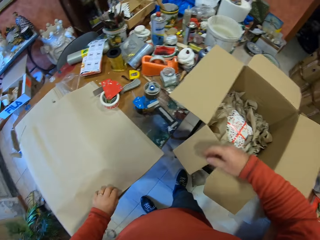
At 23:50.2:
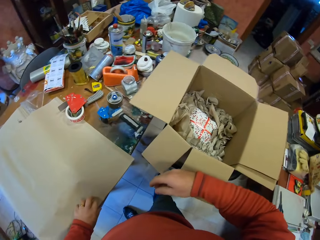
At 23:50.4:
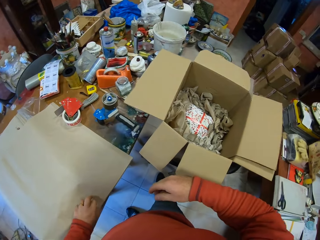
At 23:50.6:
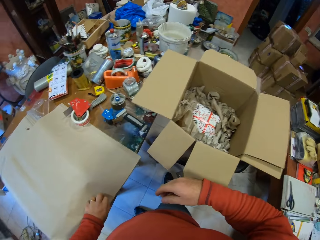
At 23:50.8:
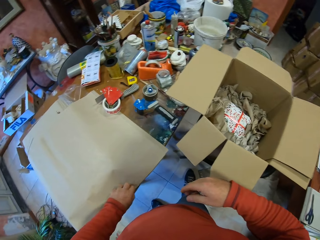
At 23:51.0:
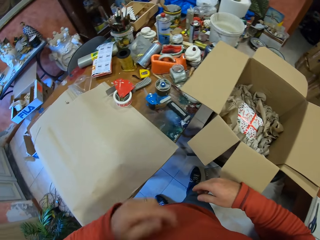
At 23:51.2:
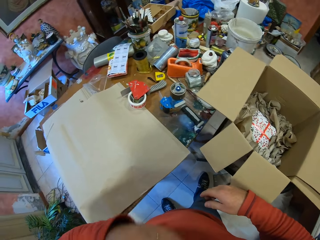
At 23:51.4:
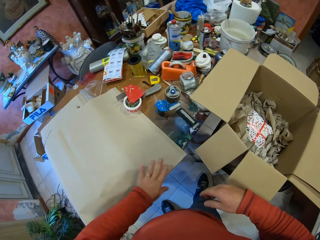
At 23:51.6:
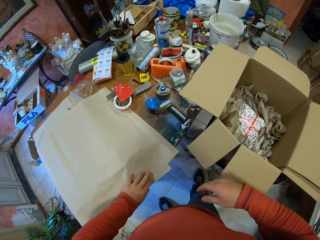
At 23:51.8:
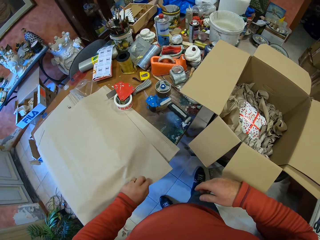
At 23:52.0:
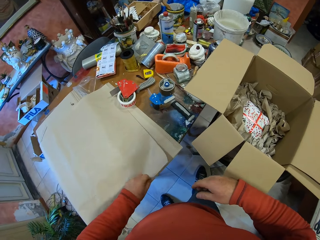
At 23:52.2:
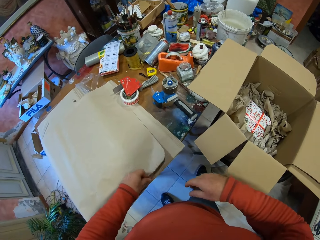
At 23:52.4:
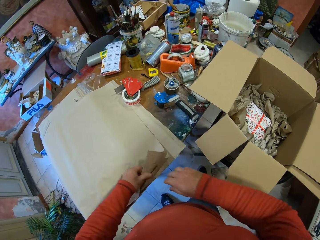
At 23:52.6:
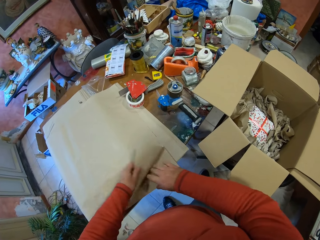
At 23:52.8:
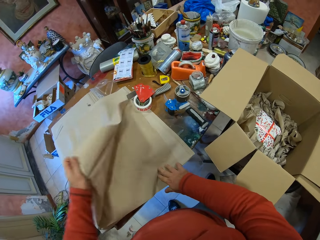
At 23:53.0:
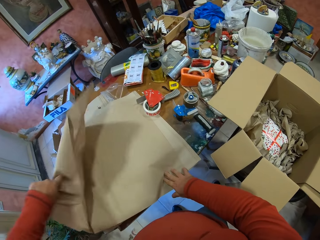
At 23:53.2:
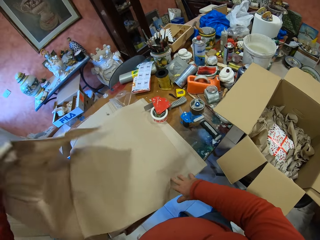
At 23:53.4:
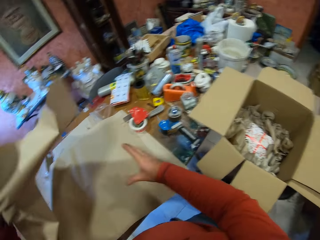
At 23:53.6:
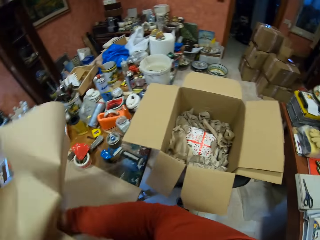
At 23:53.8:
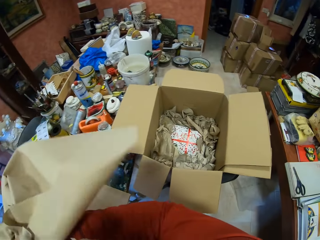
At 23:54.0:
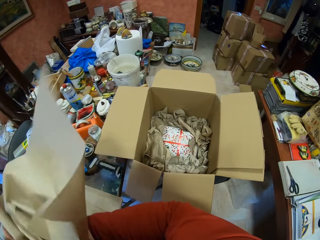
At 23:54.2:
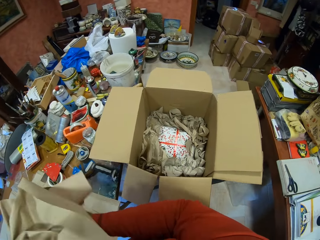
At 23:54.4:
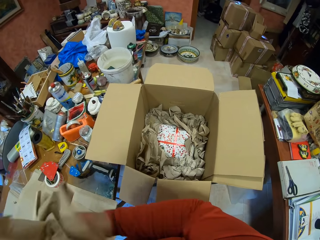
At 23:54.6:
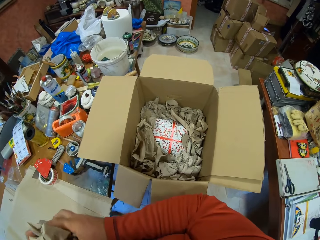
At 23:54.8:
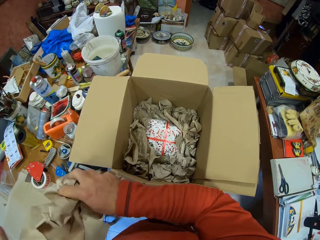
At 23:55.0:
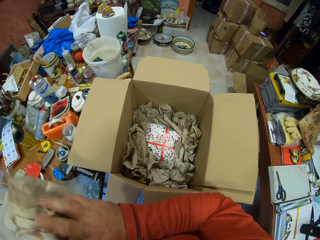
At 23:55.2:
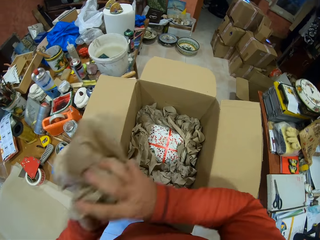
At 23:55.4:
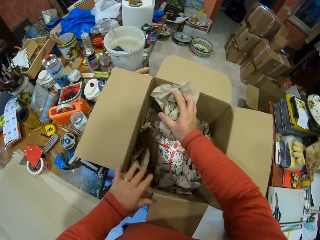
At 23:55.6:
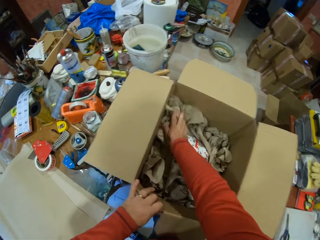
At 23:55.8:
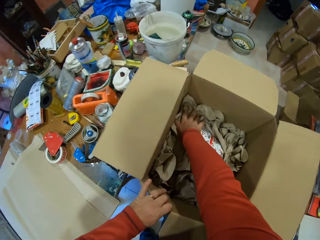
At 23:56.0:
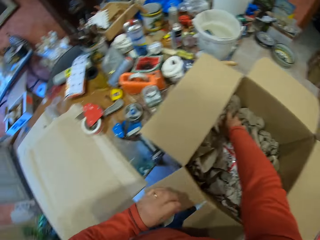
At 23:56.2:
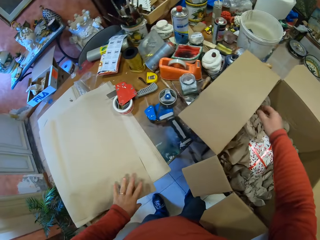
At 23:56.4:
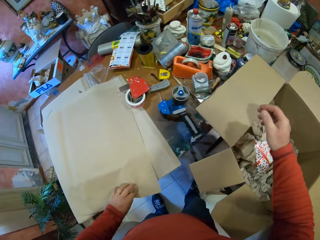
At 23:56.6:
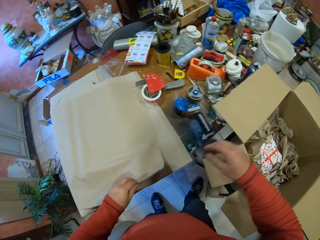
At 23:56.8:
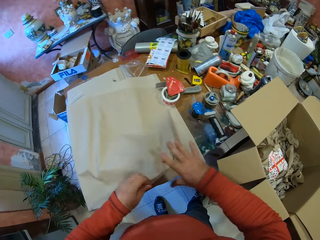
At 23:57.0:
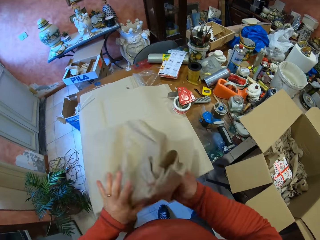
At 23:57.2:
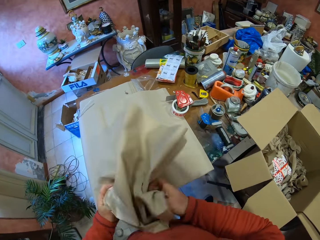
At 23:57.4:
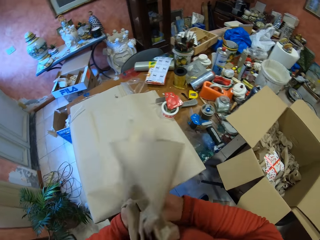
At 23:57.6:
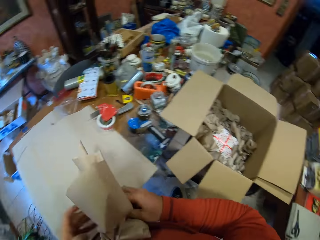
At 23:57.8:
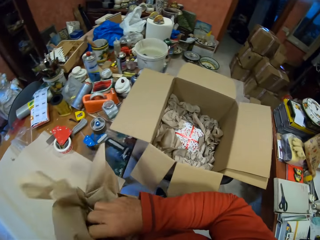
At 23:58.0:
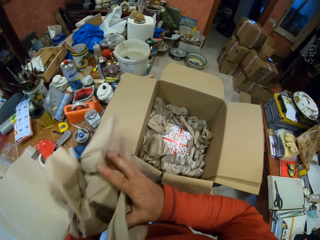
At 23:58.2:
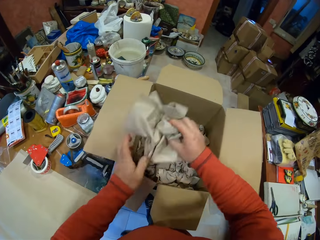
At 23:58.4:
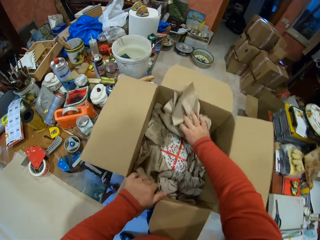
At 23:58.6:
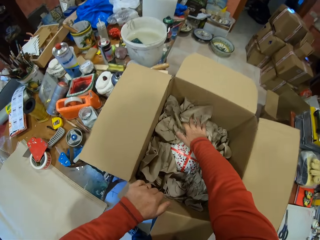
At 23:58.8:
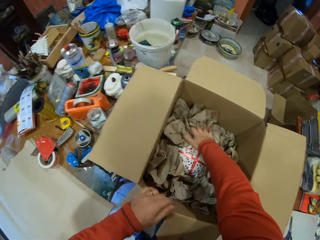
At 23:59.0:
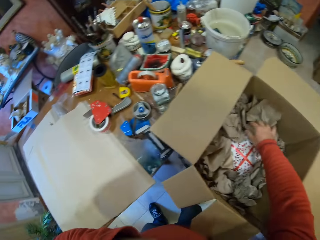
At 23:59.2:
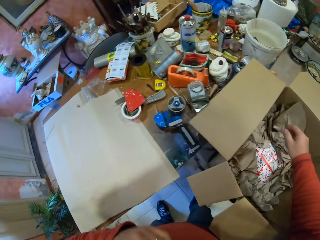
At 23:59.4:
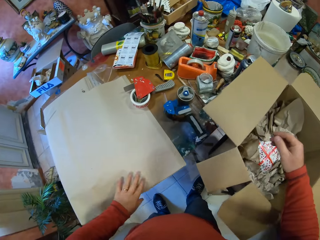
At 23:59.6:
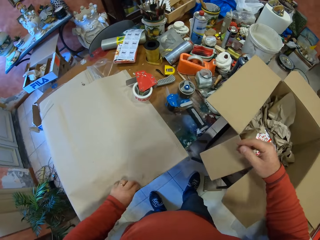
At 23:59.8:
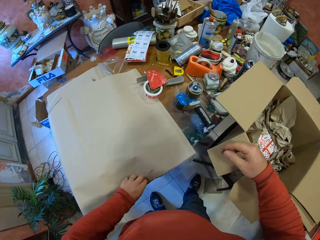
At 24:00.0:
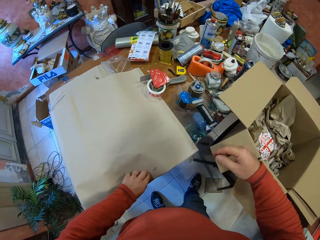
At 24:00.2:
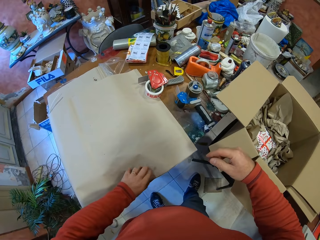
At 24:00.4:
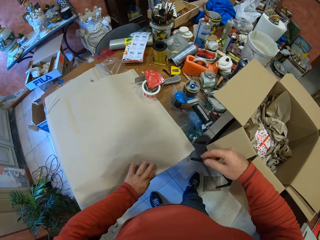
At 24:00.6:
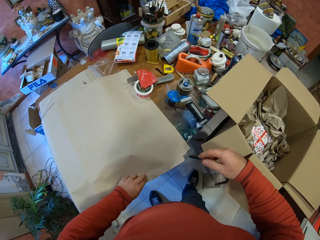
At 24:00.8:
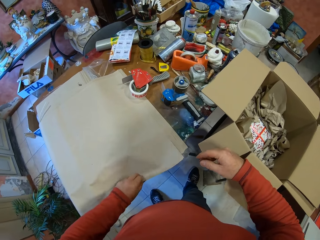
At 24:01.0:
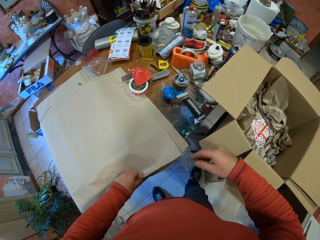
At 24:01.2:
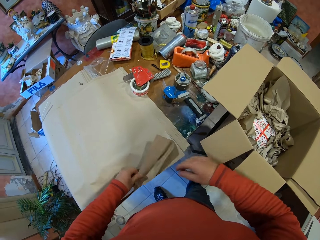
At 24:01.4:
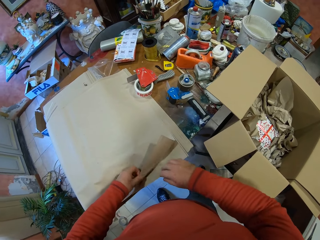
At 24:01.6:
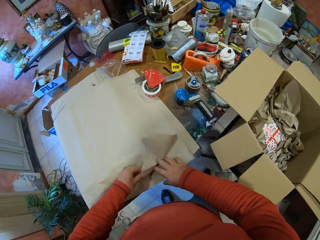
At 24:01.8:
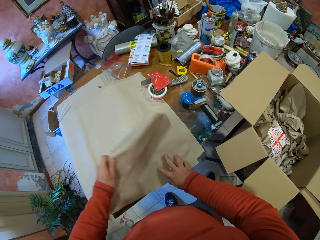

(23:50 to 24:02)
The camera wearer takes the fabric or piece of paper. They fold the fabric and put the fabric in the box. They take the fabric, fold the fabric, and put the fabric in the box. They take the fabric.

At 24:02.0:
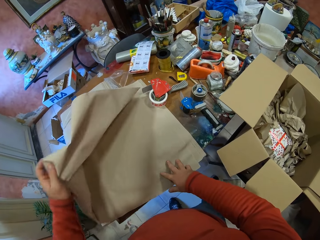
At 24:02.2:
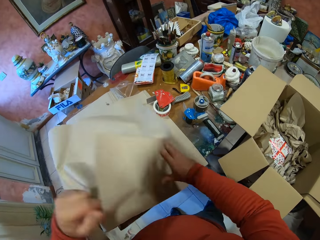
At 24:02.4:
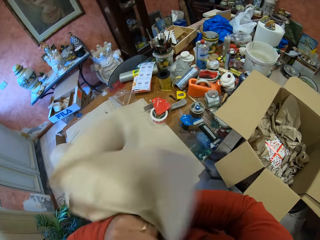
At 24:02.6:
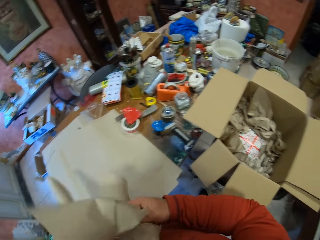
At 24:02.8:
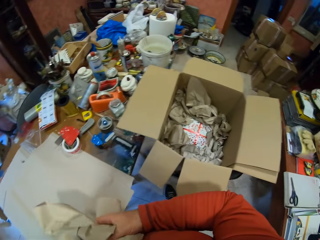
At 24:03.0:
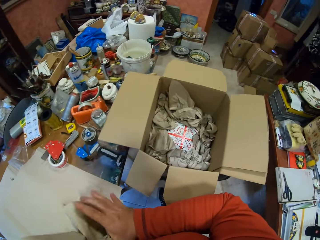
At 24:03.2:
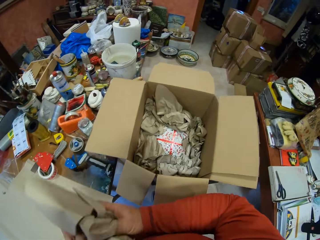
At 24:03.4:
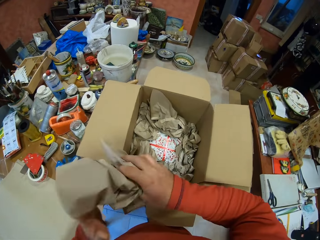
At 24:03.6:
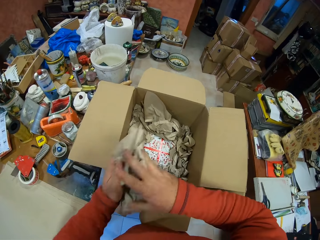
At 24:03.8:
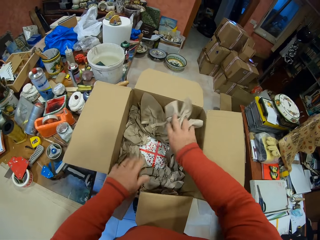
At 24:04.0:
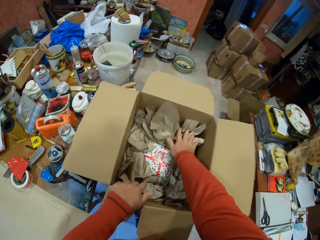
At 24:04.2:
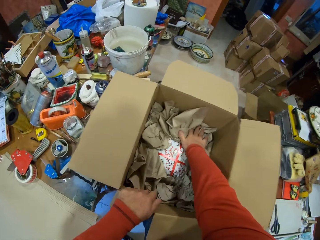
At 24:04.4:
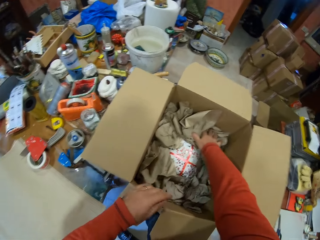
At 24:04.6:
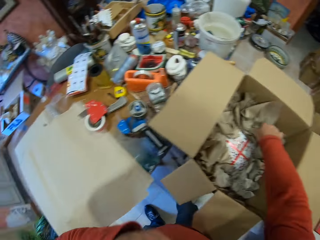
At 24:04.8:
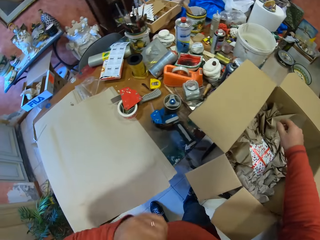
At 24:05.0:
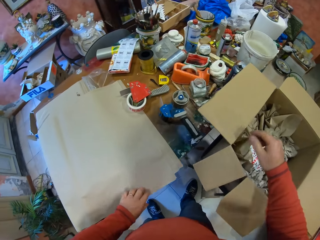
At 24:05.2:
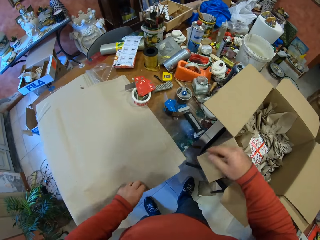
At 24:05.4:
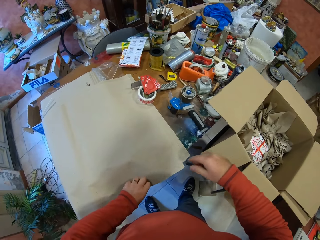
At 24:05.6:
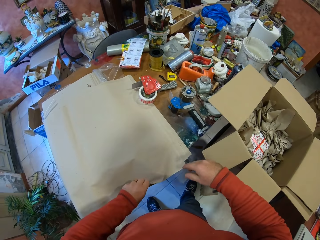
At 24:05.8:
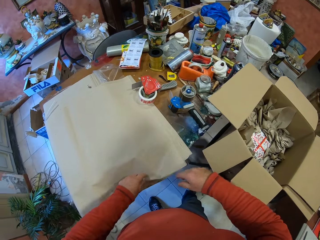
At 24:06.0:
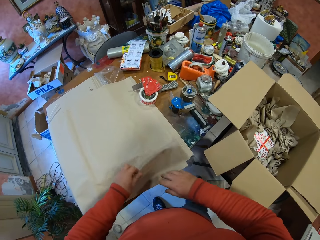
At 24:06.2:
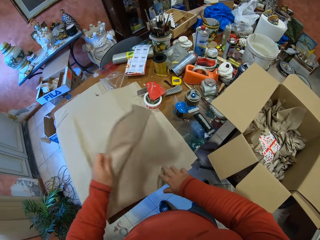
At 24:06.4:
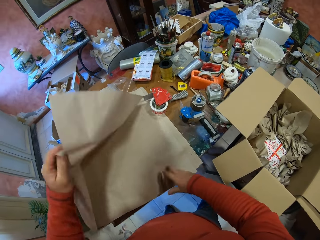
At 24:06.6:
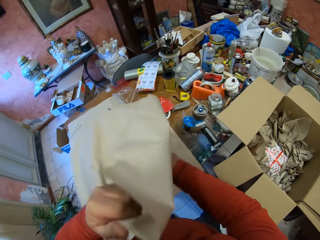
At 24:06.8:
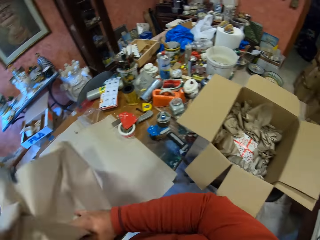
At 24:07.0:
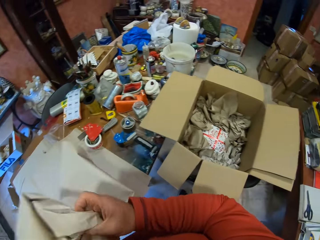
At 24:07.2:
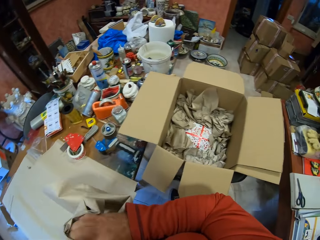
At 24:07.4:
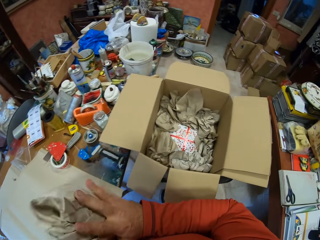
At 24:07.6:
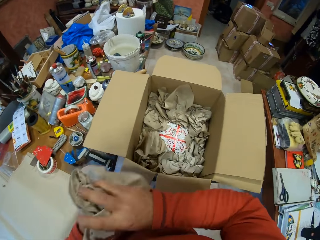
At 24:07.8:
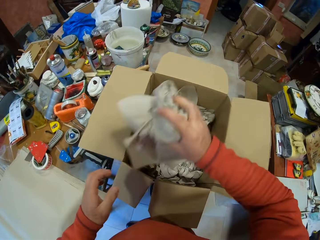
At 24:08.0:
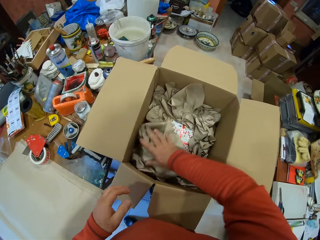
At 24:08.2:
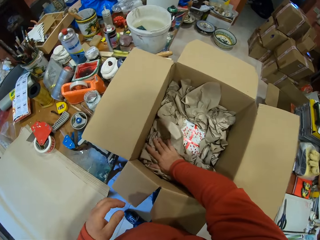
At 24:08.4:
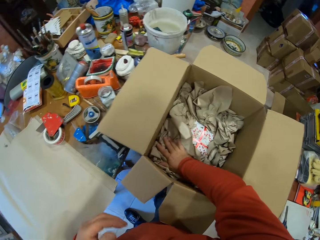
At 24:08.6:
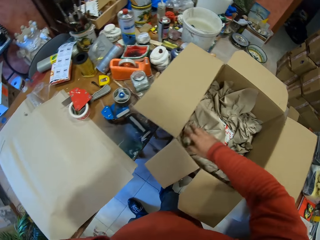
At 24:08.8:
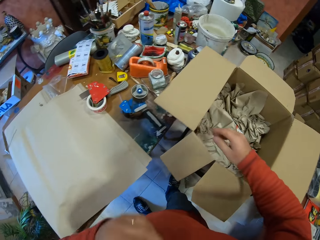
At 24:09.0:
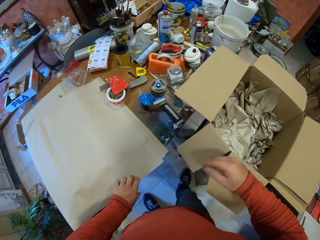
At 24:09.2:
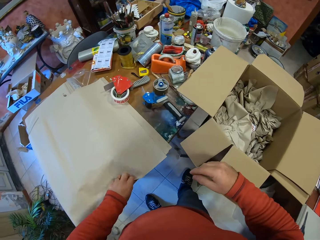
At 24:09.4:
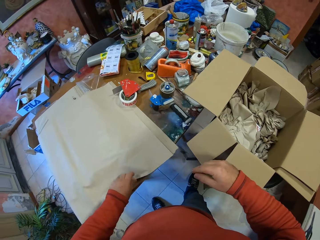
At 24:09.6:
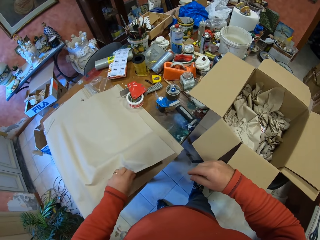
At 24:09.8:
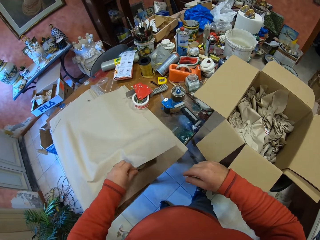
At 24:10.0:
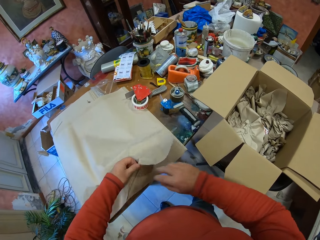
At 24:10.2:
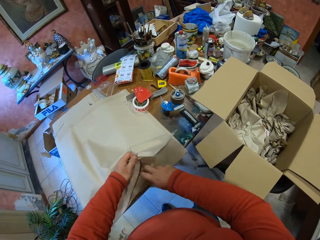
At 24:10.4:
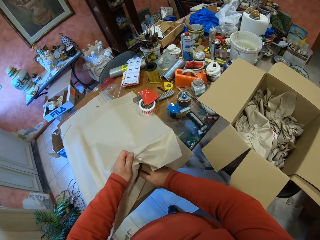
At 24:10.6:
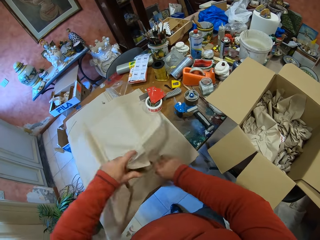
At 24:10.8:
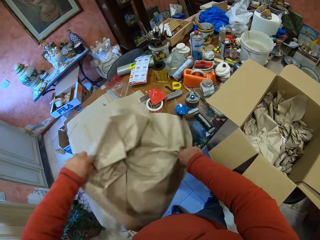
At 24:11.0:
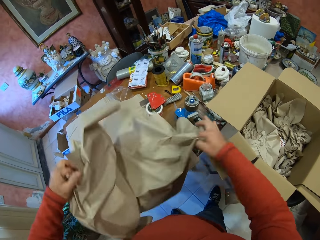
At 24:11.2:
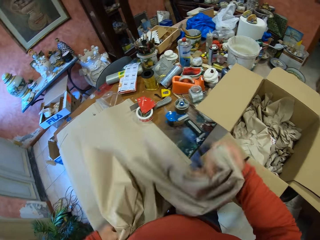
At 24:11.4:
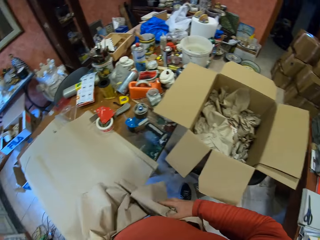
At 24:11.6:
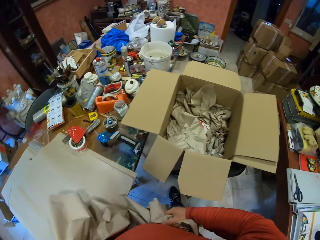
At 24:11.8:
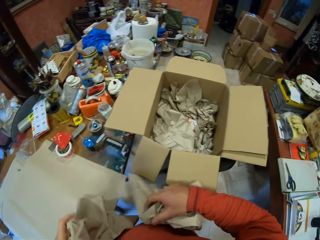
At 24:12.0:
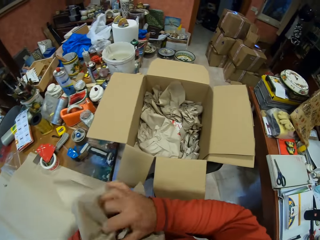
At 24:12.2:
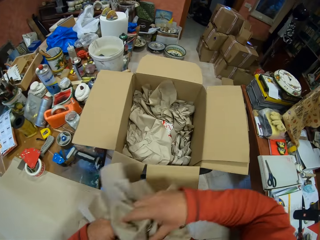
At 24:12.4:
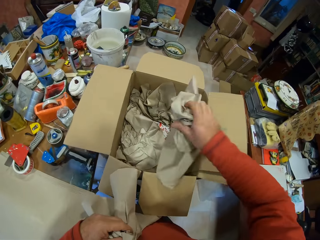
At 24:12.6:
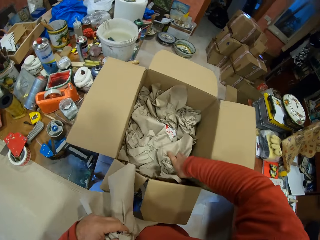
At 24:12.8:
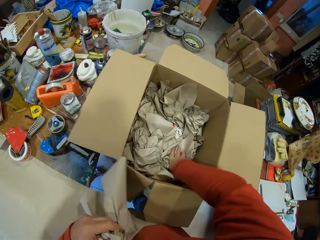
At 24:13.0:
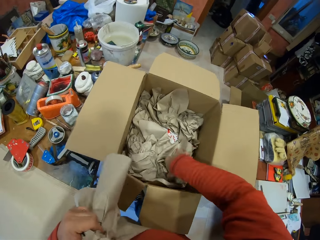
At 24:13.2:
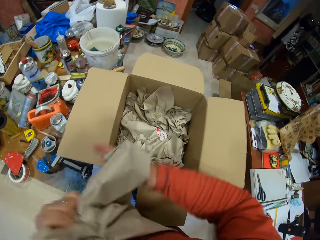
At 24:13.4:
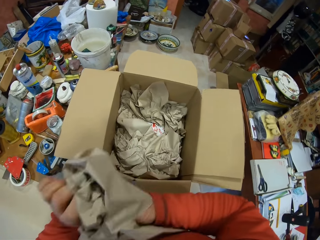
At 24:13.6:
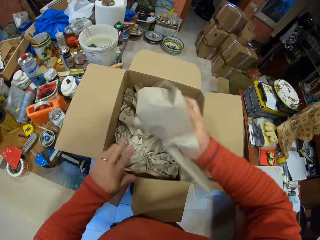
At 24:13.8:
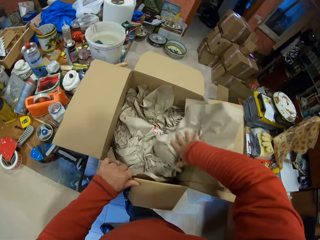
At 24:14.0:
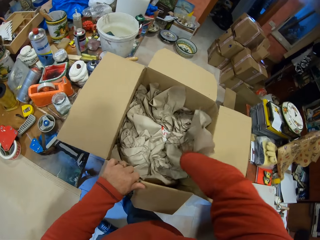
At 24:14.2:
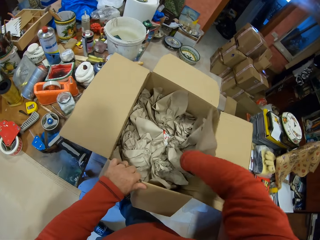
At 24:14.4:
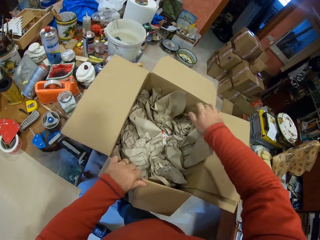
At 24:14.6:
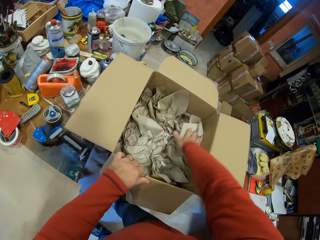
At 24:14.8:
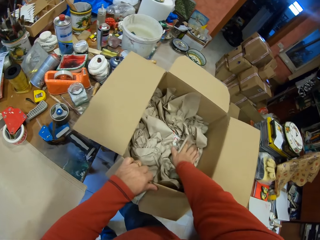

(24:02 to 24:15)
The camera wearer folds the fabric. They put the fabric in the box. They take the fabric. They fold the fabric. They put the fabric in the box. They take the fabric. They fold the fabric. They put the fabric in the box. They fold the fabric. They put the fabric in the box.
